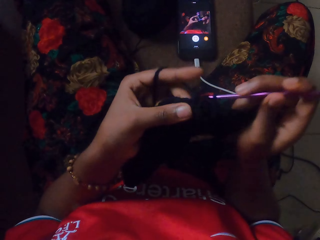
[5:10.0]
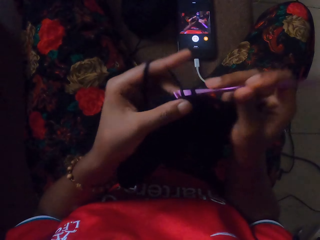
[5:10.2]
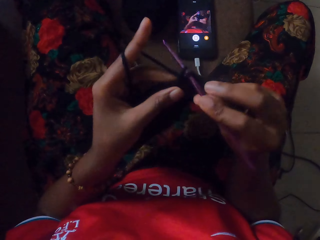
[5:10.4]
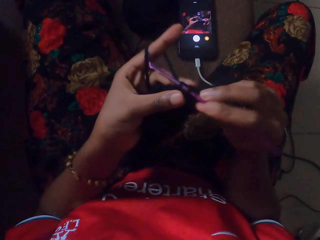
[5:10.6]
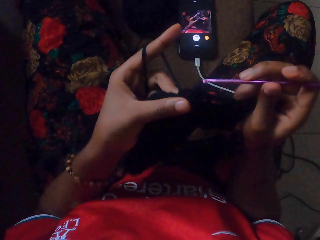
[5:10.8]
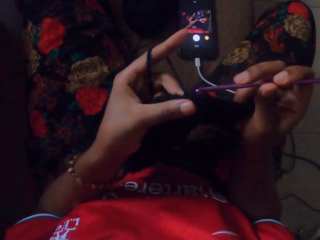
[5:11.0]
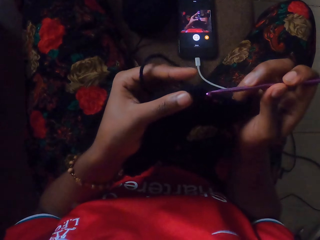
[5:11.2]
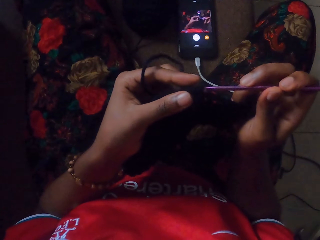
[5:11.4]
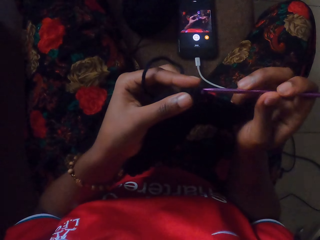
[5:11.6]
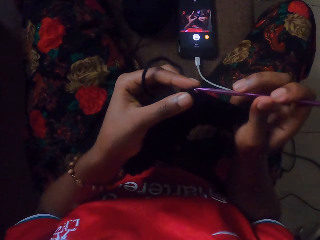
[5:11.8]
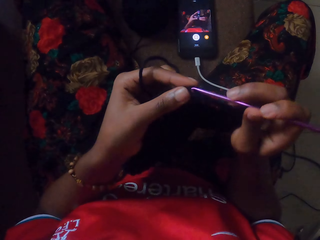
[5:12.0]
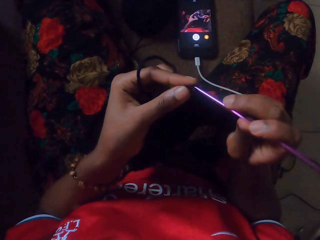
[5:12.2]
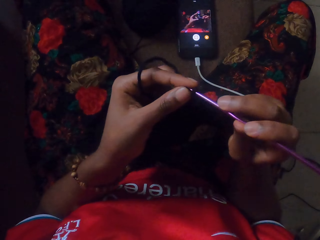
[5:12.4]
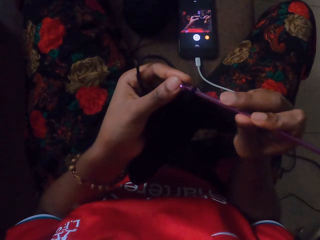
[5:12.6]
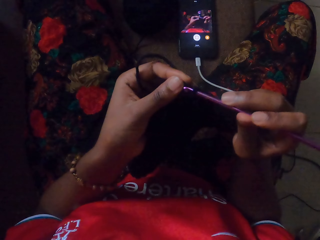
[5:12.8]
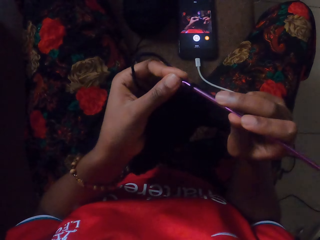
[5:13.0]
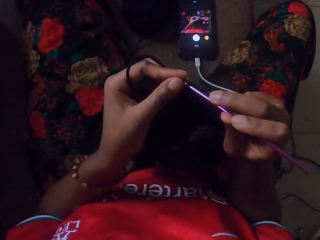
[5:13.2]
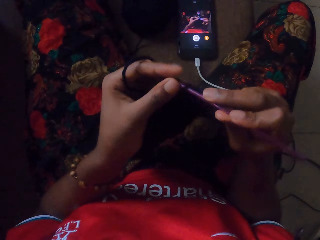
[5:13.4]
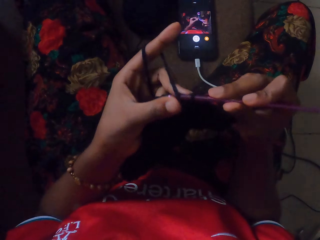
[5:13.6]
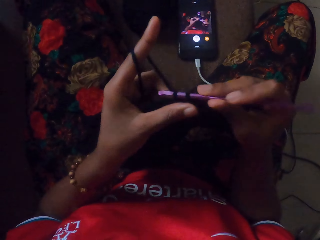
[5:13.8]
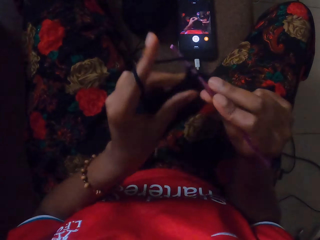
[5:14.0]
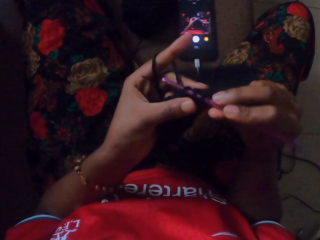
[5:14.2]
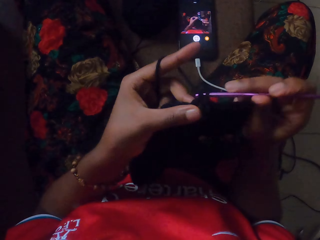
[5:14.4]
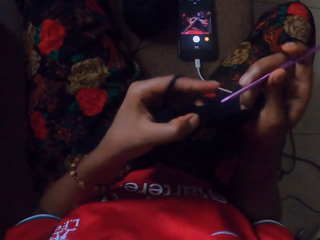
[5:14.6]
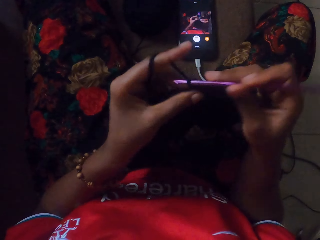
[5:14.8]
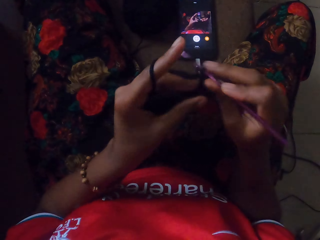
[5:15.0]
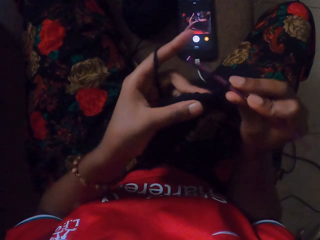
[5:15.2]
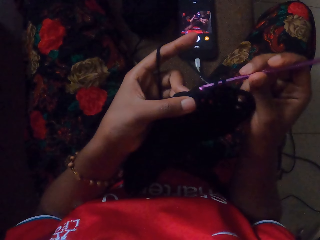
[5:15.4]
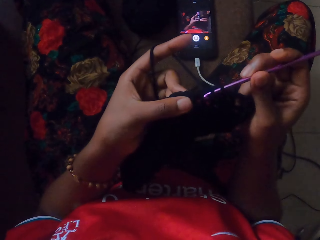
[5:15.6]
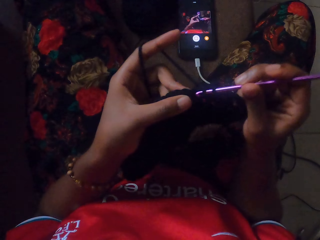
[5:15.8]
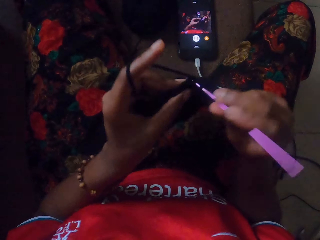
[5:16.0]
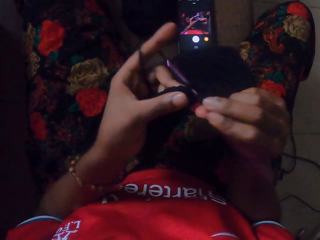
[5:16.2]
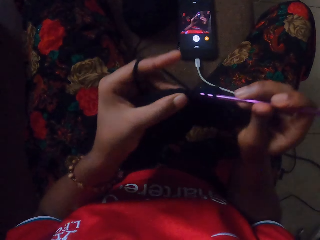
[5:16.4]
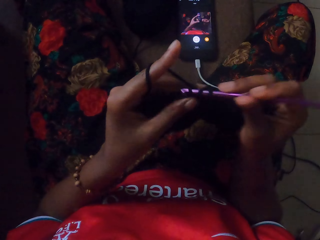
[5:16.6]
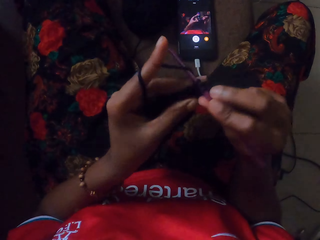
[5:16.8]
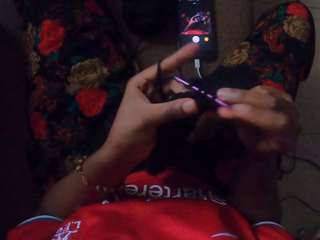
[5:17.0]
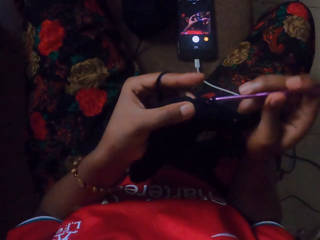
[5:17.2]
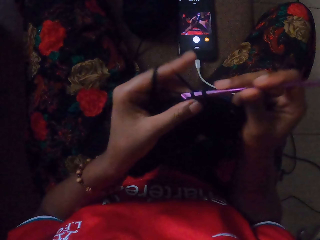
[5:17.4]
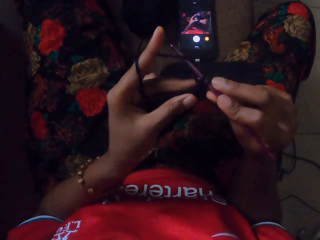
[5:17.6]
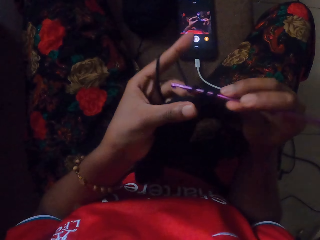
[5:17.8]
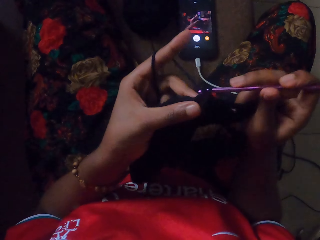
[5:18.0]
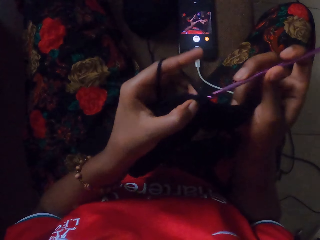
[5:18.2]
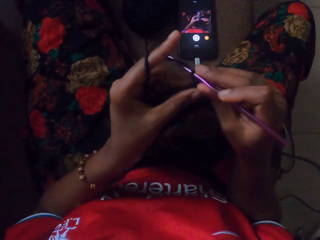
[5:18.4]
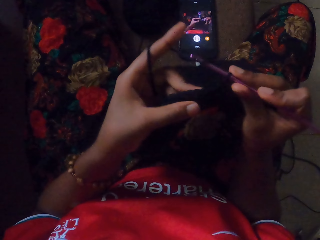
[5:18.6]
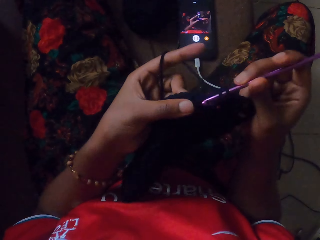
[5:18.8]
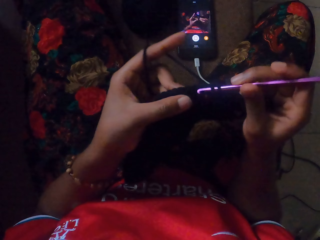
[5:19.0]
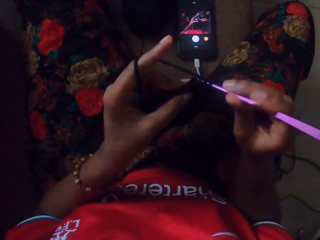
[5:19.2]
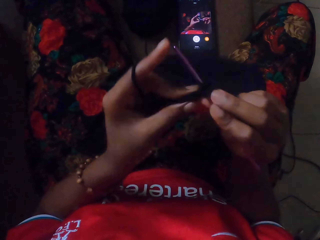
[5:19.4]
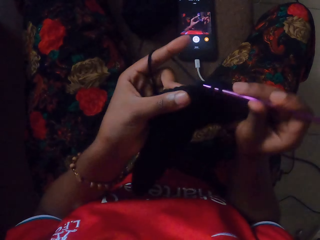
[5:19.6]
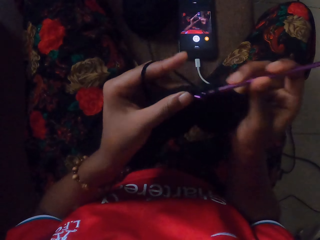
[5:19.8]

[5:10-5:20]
The camera wearer stares at the garment. They knit the garment.

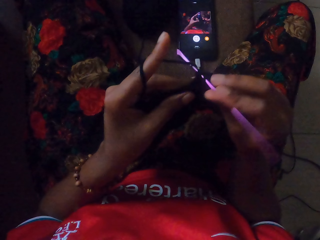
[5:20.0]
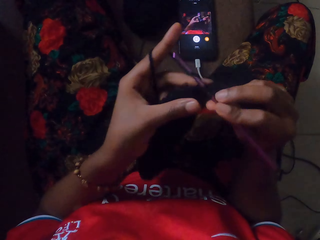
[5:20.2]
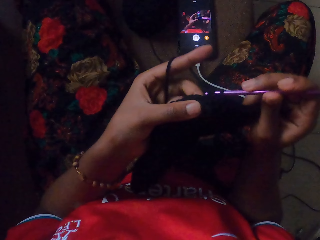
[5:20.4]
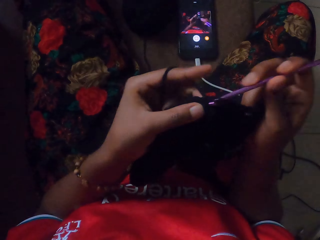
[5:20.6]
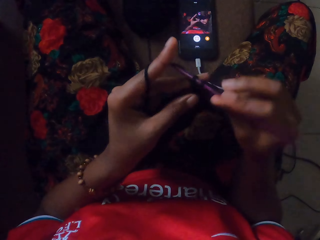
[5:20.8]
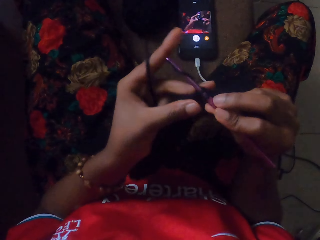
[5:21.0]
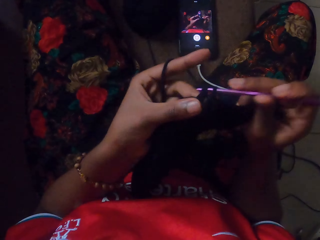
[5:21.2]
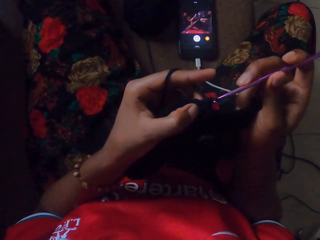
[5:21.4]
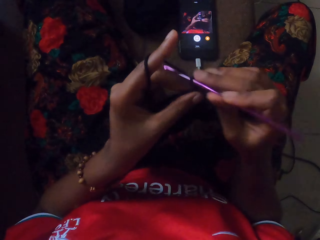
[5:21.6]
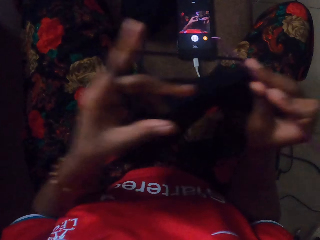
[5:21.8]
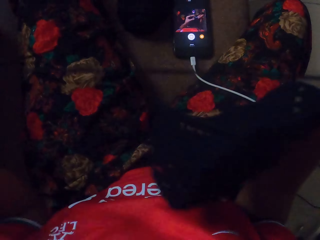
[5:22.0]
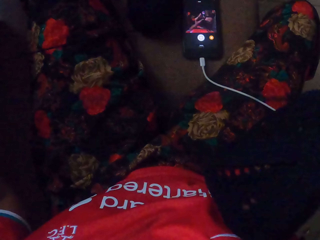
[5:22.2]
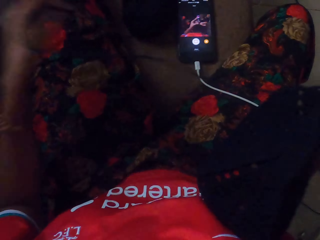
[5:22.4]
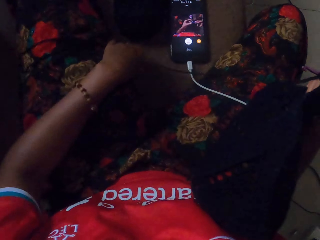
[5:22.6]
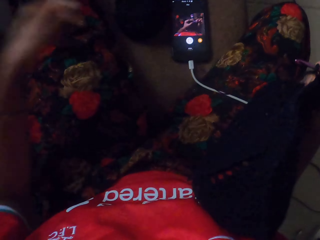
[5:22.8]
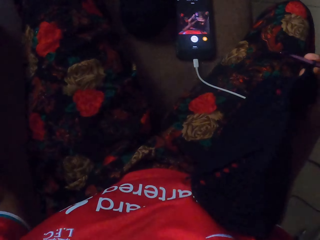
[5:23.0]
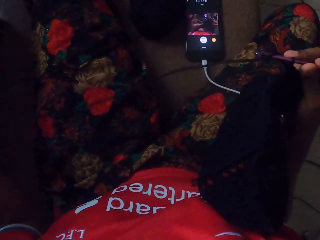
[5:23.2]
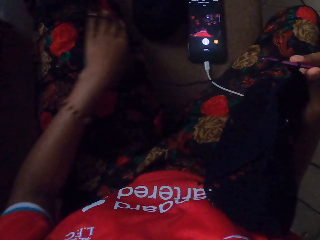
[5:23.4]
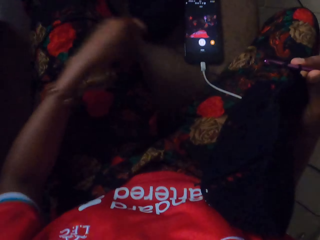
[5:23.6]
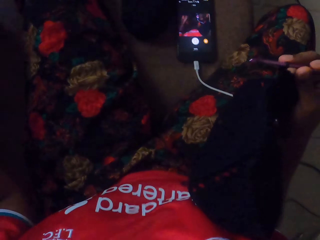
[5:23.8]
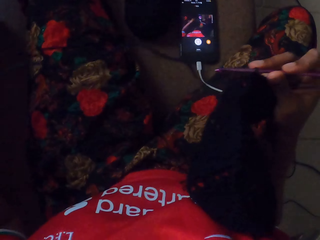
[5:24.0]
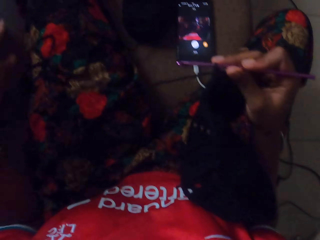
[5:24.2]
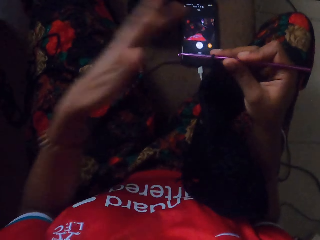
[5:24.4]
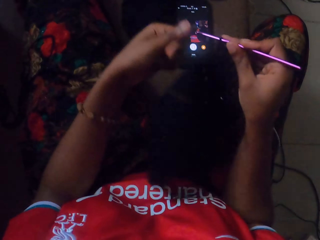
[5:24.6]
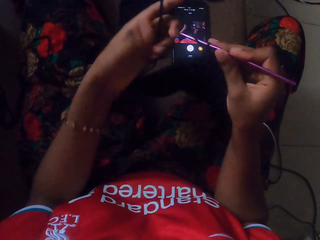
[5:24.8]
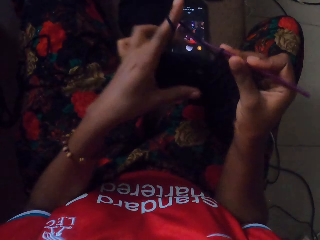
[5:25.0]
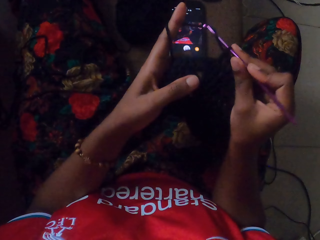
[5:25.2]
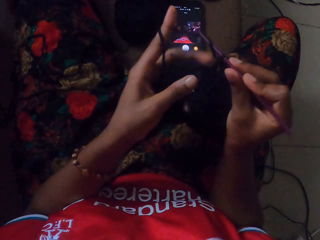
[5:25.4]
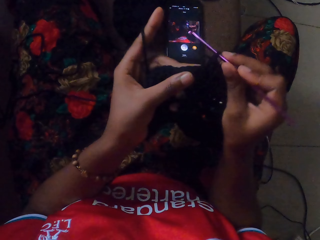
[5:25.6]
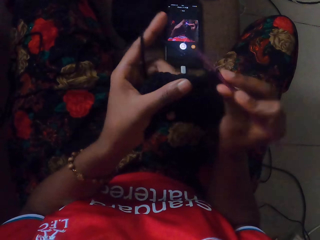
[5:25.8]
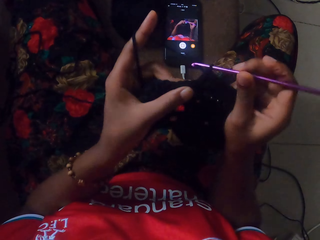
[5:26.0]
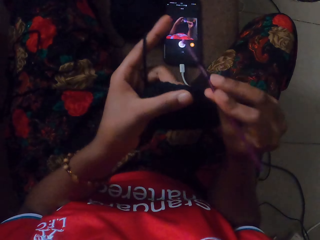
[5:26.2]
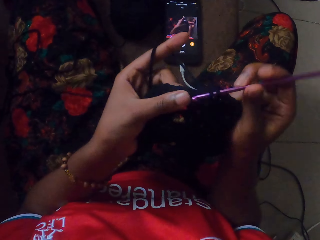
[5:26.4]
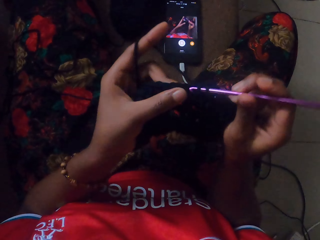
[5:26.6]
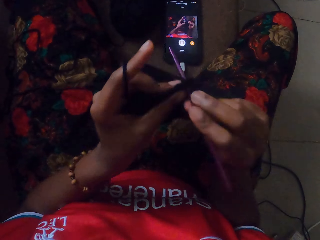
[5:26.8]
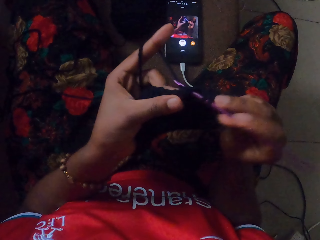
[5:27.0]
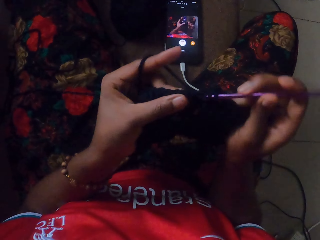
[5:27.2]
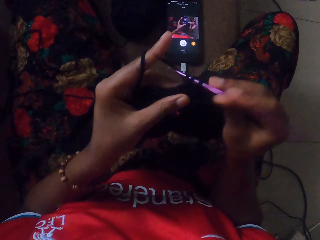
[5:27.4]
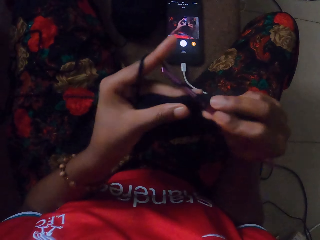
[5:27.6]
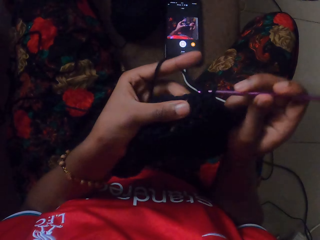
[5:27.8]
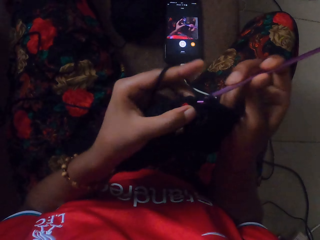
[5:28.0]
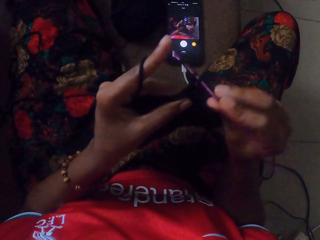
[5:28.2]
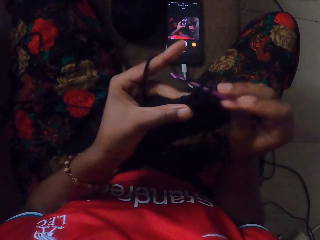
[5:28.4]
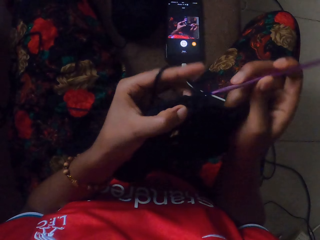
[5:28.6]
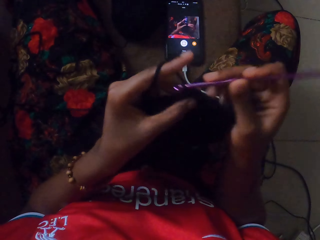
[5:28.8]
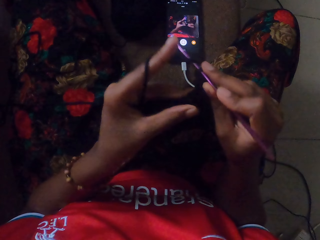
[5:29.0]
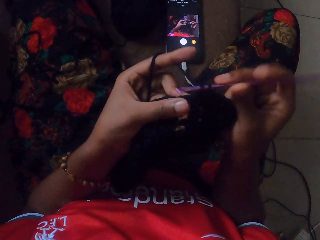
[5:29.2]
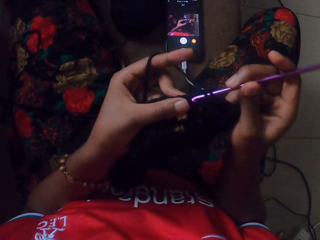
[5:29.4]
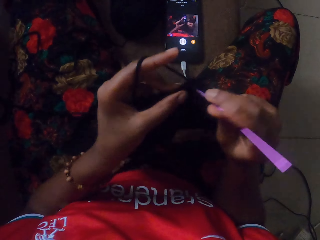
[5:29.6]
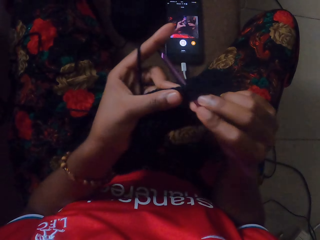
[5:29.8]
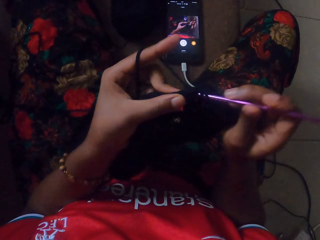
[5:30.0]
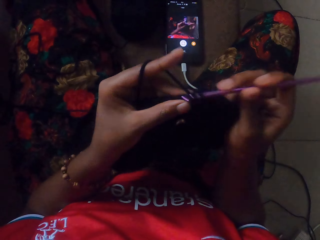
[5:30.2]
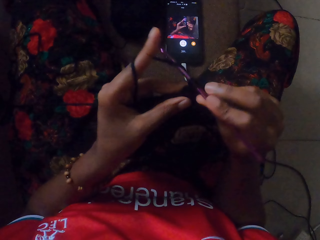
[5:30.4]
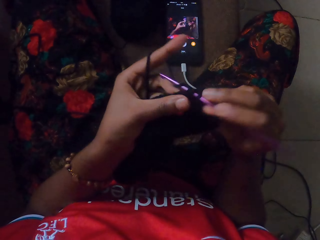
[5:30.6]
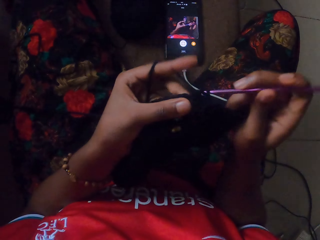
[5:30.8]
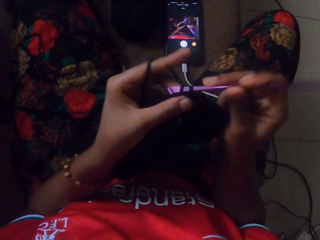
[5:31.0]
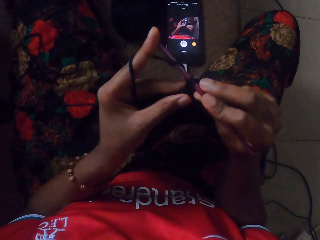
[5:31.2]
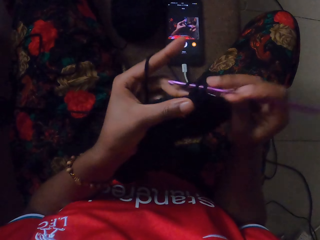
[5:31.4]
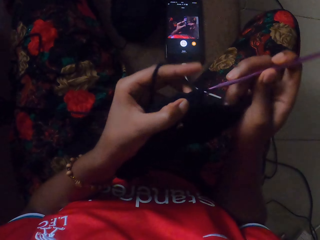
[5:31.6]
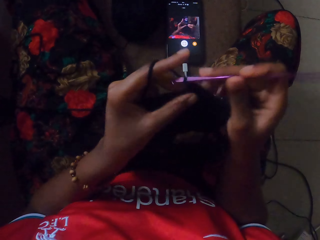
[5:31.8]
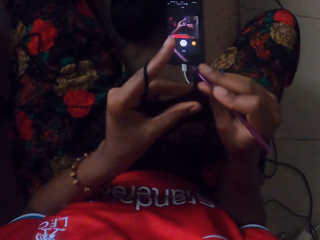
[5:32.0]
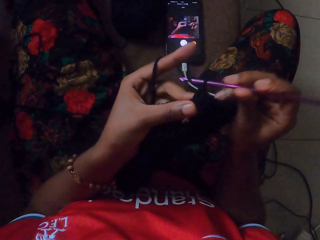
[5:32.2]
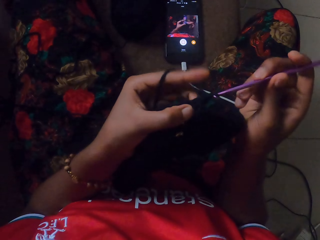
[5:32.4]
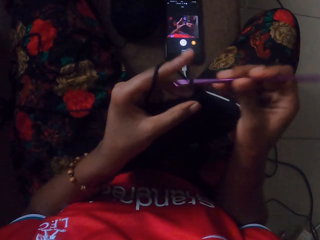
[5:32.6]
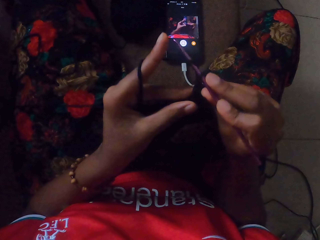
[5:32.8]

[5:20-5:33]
The camera wearer stretches out a string of yarn with her left hand. She pulls out the string of yarn from a bundle on the floor with her left hand. She grabs the string of yarn with her left hand. She swirls the yarn on her left index finger. She crochets the yarn in both hands with the crochet hook in her right hand.
